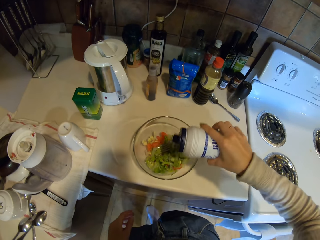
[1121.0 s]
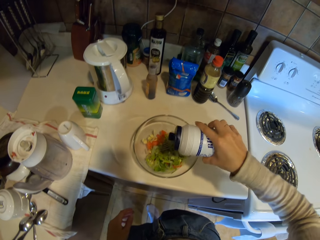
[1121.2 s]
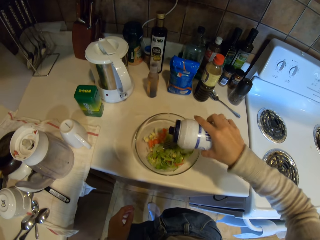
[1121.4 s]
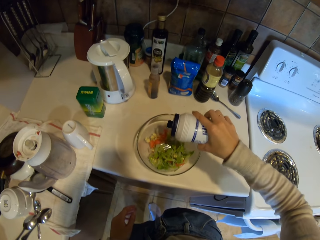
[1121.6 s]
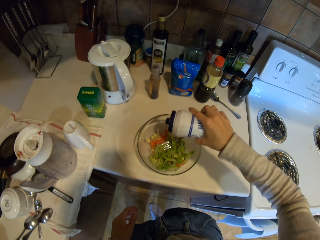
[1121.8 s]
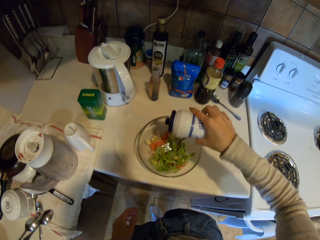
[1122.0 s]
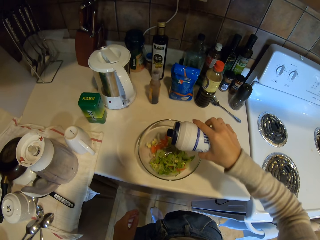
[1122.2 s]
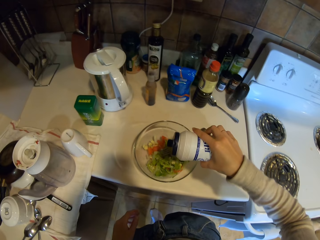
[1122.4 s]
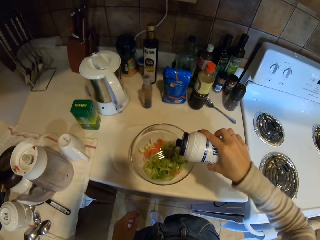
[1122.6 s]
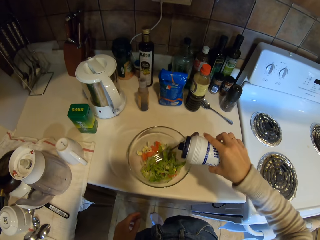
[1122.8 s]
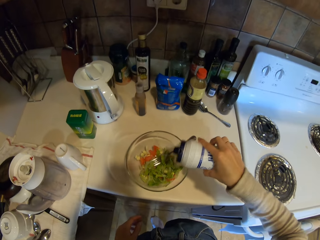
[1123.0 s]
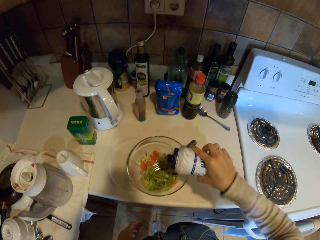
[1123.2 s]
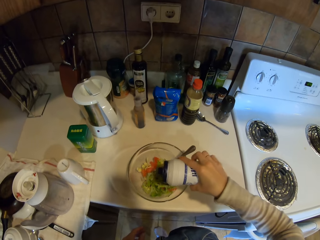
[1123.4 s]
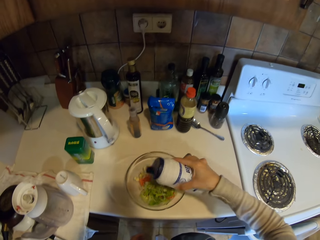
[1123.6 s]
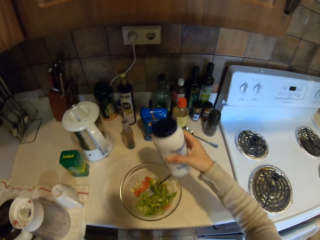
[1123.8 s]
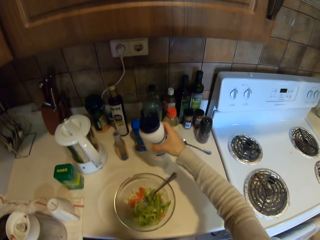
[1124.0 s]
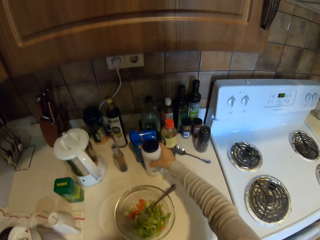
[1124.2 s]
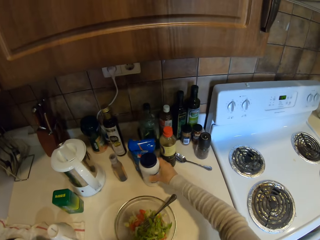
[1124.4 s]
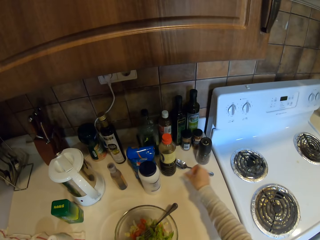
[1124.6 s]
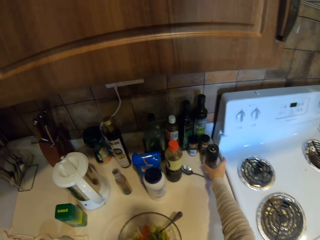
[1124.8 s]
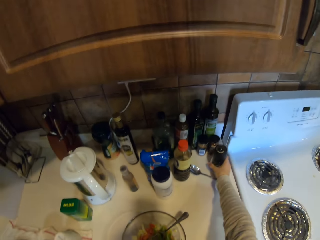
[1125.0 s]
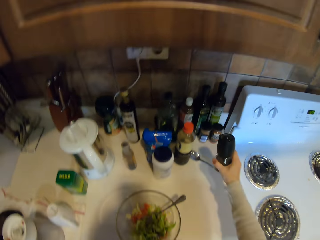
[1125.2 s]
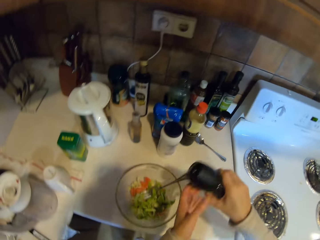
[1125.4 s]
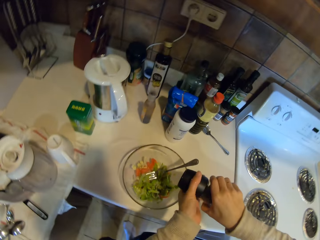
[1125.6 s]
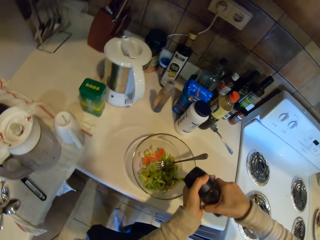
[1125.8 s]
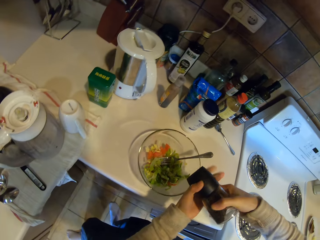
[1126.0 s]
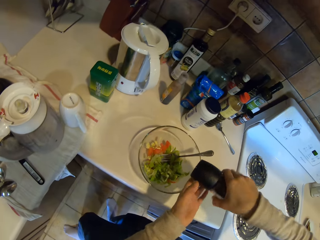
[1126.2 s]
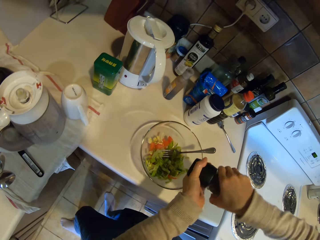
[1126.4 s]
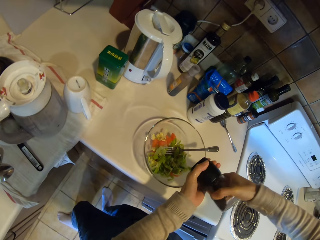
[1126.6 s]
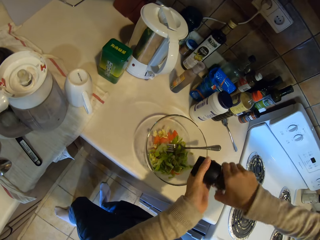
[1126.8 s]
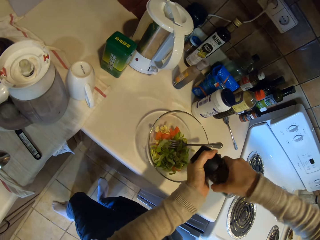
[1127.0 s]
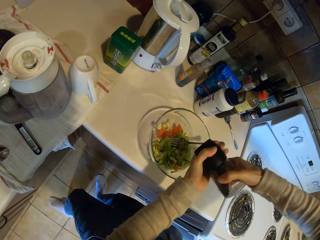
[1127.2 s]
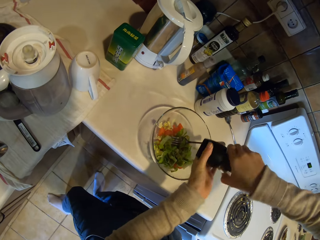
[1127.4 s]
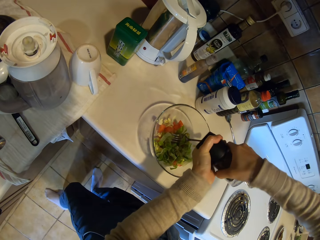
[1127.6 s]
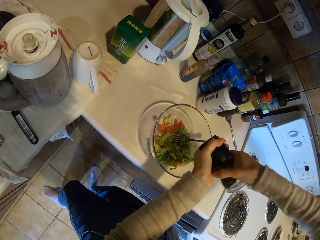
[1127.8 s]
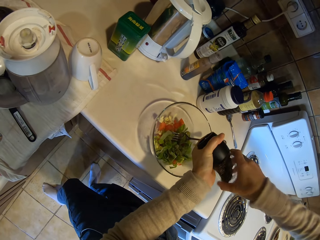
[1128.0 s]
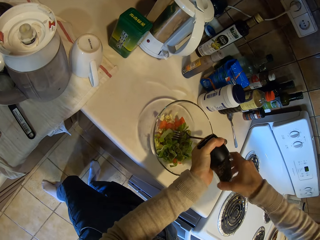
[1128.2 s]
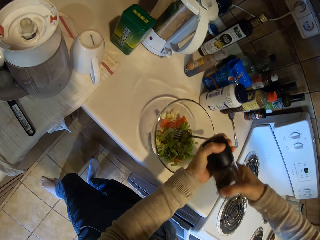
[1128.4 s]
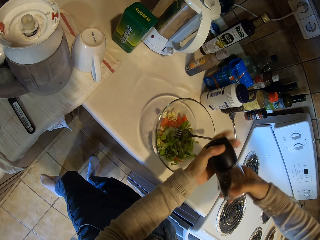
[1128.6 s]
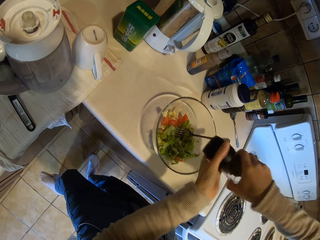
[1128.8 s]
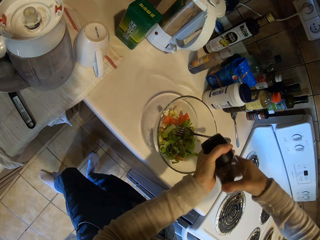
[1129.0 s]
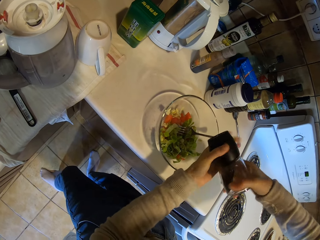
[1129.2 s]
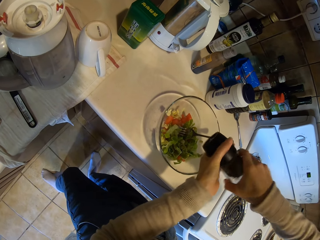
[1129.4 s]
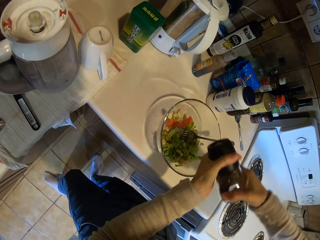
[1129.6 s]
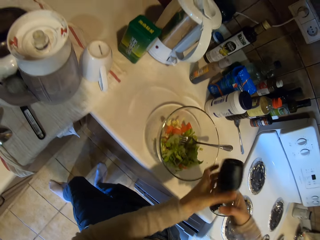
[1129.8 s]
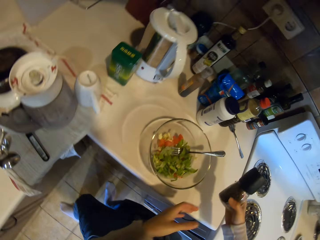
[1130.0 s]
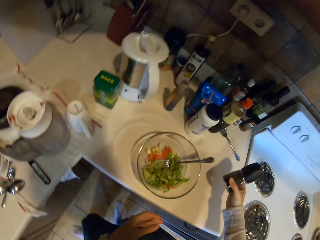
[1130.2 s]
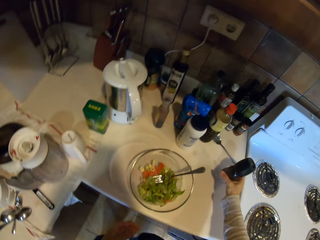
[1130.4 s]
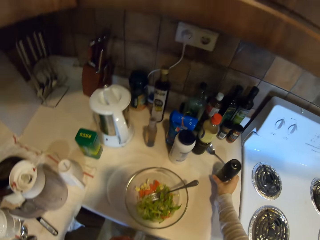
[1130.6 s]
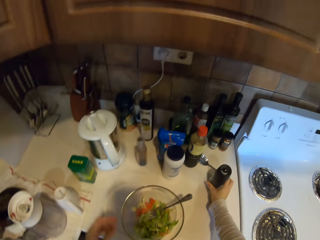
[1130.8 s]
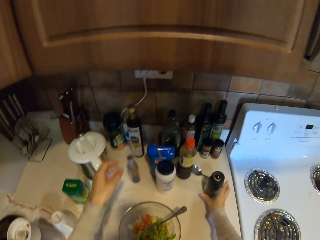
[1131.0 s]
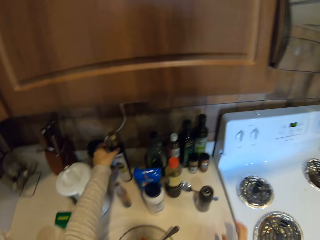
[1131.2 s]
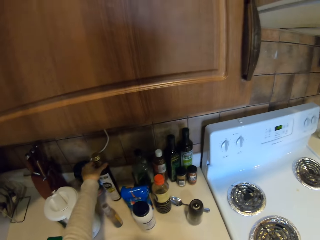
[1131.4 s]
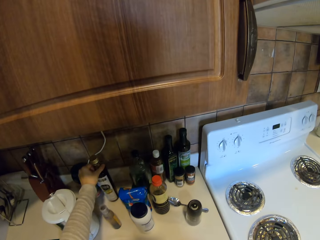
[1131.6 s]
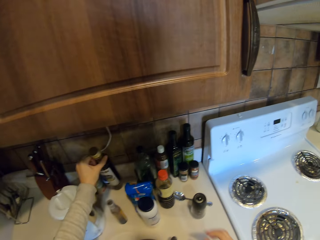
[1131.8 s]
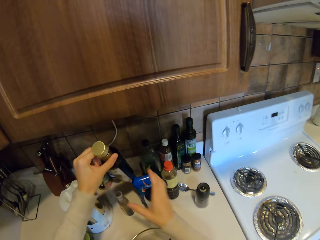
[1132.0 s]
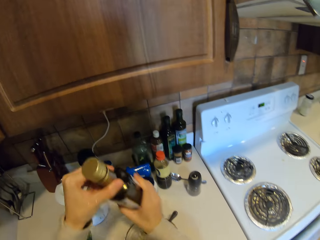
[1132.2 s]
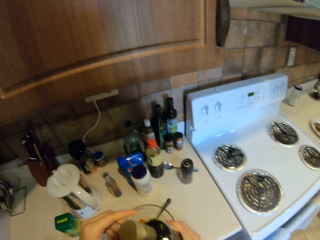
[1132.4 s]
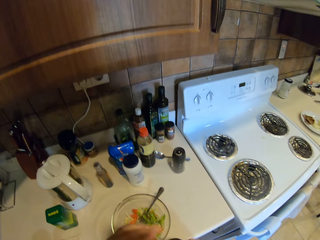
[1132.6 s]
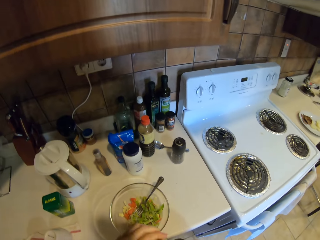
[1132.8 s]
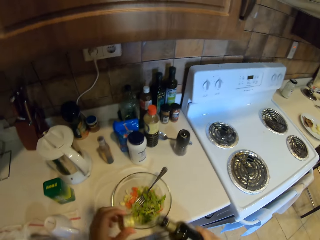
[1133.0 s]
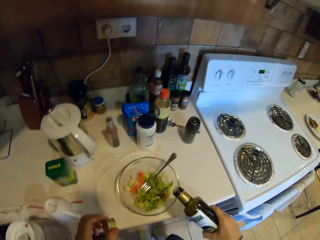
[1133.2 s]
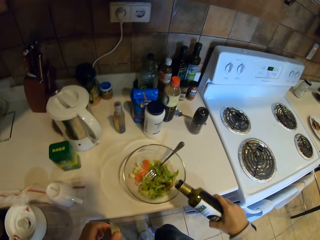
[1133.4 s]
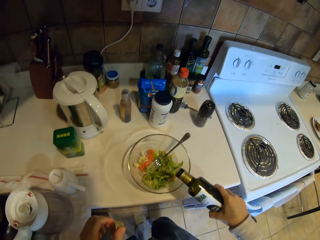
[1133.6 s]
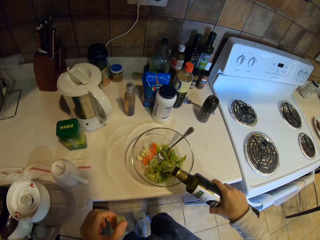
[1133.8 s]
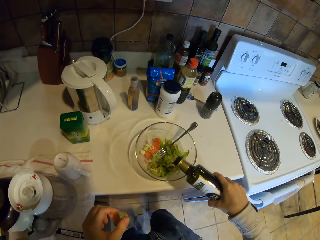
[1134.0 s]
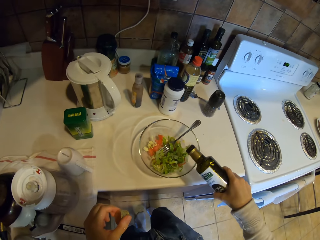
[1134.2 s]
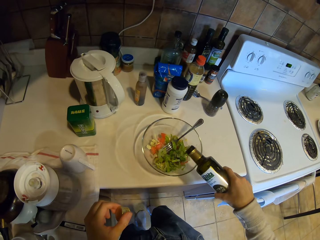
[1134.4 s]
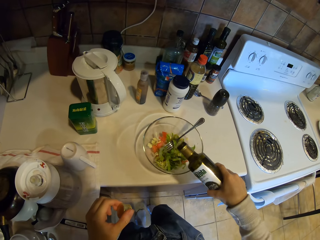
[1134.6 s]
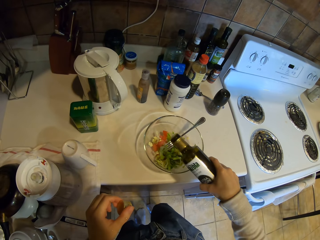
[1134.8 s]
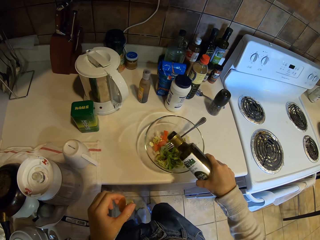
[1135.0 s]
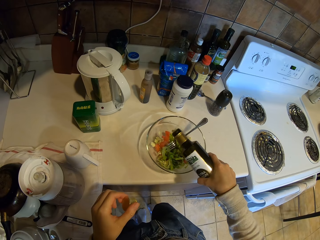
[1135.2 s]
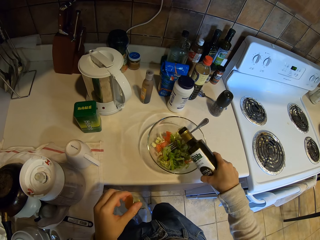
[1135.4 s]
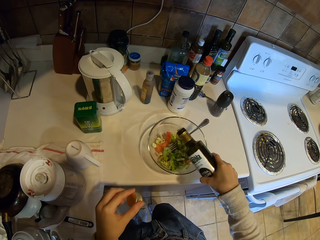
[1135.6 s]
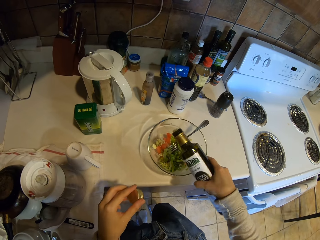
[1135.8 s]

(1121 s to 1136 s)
The camera wearer pours something in the food. They put the bottle on the table. They take the bottle. They put something in the bowl. They open the cap. They put the bottle on the table. They pick up the bottle. They open the bottle. They pour something in the bowl.

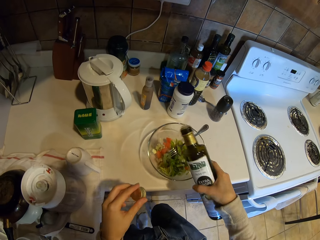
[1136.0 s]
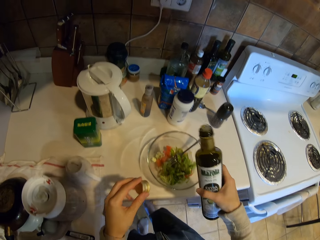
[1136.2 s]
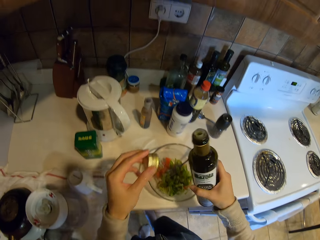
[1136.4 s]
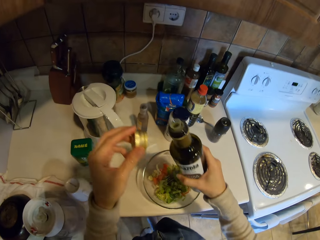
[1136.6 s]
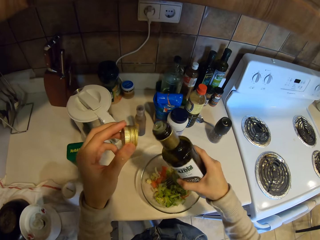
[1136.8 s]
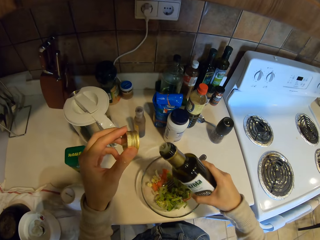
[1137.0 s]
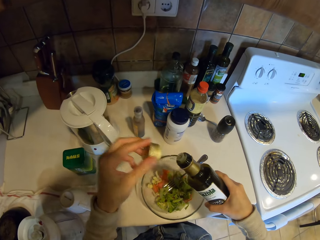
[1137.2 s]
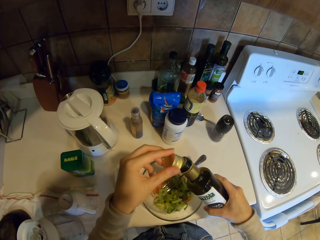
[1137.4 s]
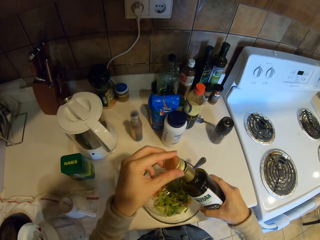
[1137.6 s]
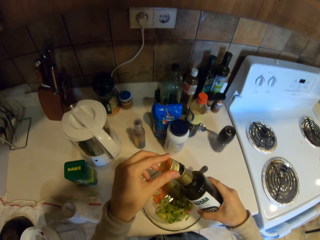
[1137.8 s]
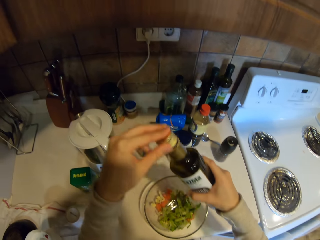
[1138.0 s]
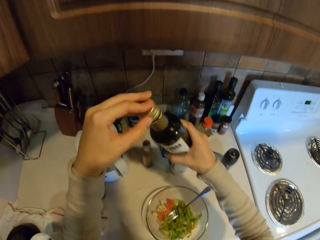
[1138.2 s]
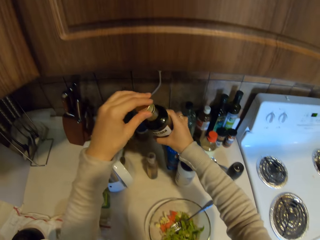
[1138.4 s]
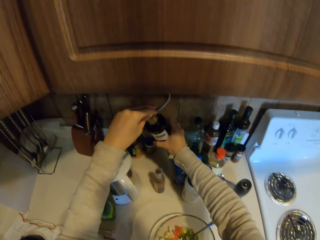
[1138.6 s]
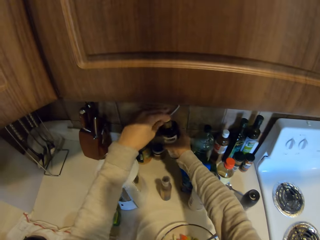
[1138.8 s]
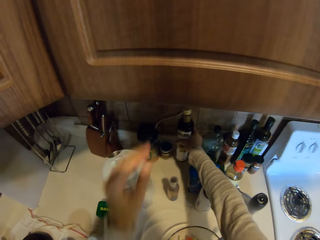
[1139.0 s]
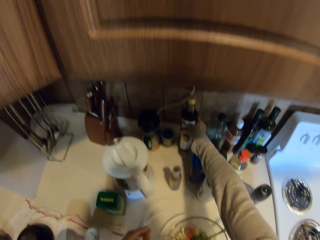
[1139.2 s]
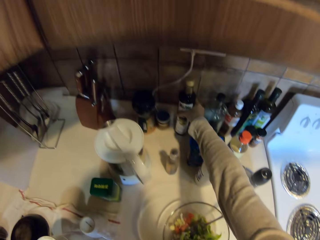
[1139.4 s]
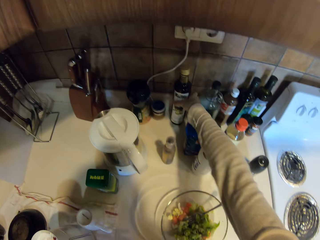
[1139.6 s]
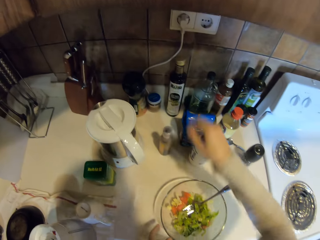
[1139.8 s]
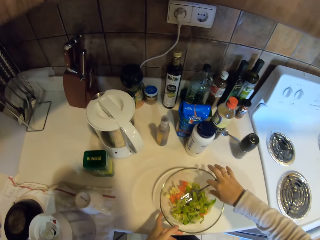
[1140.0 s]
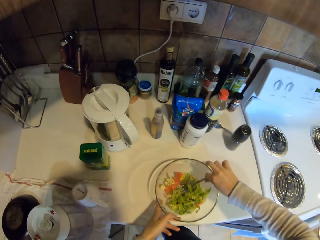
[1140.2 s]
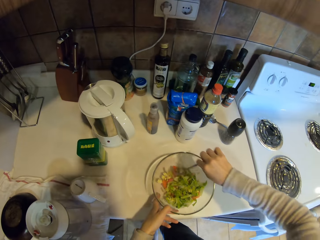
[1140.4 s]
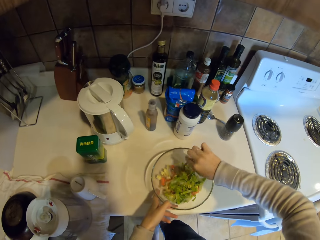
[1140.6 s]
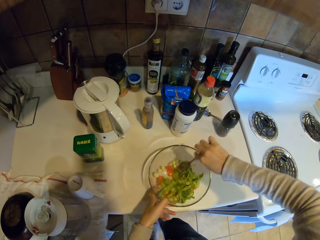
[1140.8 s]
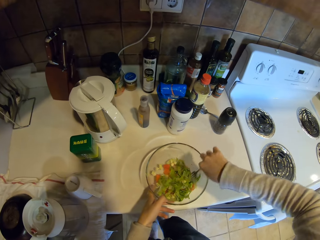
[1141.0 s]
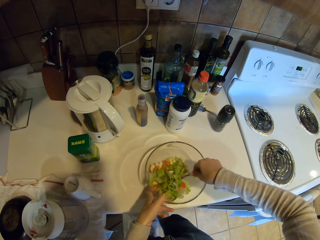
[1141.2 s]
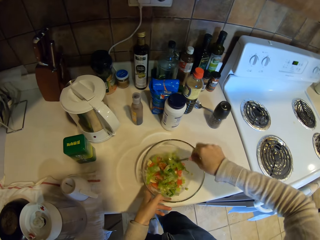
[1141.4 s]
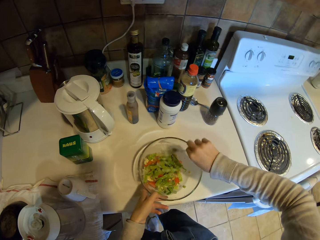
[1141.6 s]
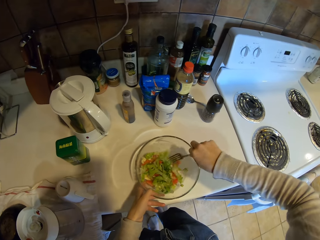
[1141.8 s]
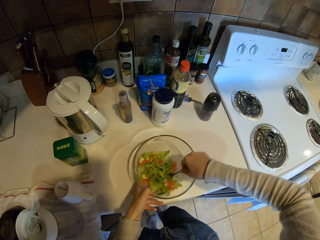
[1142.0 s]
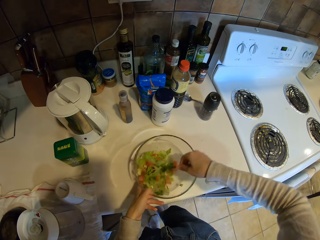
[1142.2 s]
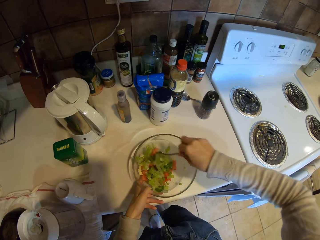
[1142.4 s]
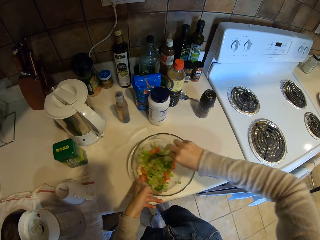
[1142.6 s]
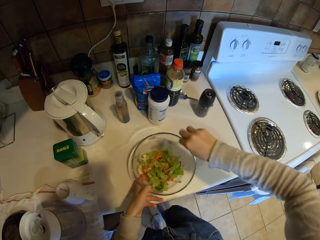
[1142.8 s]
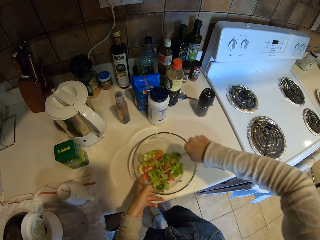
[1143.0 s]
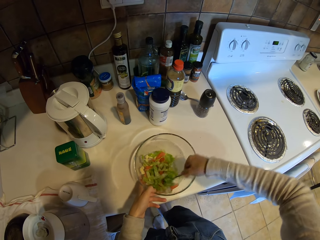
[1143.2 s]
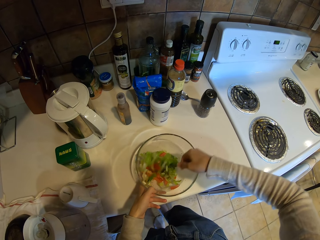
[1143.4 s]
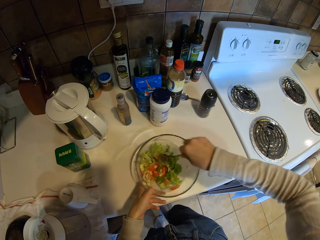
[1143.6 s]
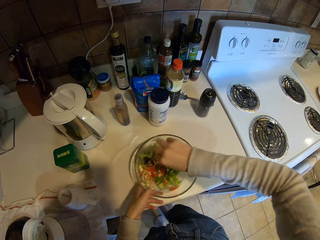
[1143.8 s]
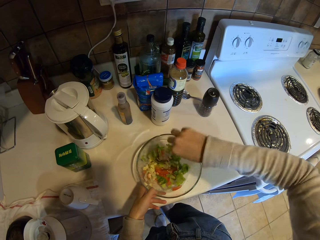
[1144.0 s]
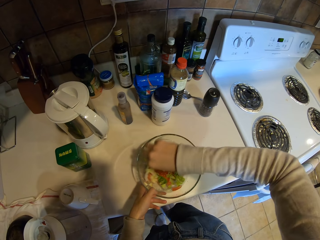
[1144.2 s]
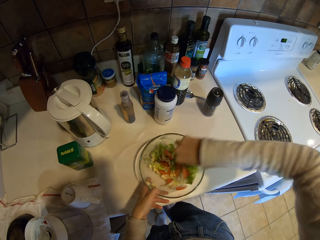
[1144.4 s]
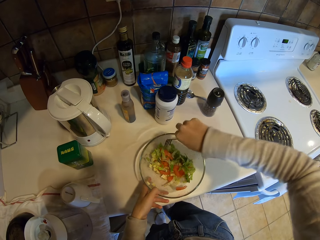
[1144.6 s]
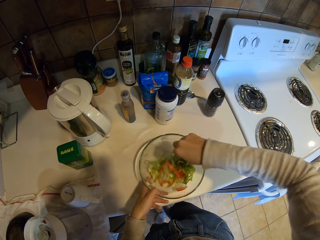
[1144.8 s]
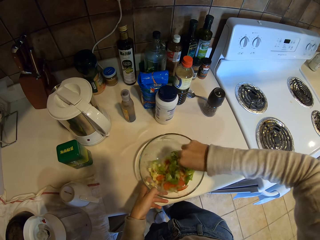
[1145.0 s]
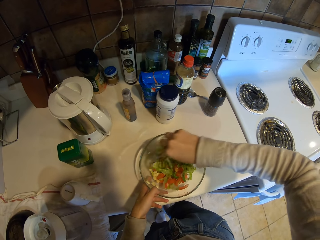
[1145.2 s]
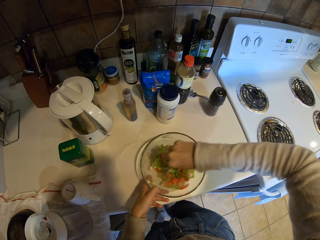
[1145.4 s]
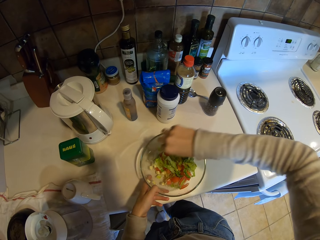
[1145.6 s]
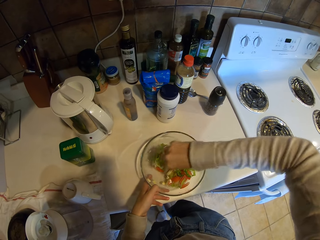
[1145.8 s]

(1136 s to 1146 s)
The camera wearer puts the lid on the bottle. They put the bottle on the table. They touch the bowl. They stir the salad with the fork.
